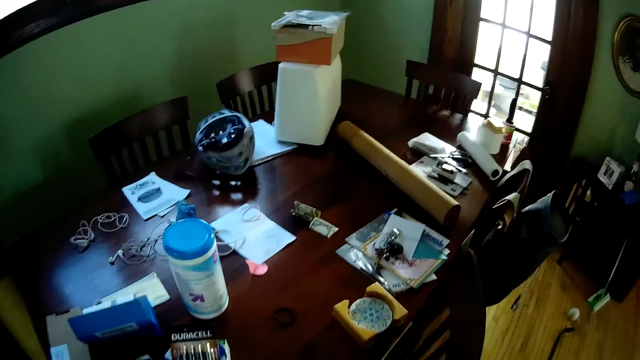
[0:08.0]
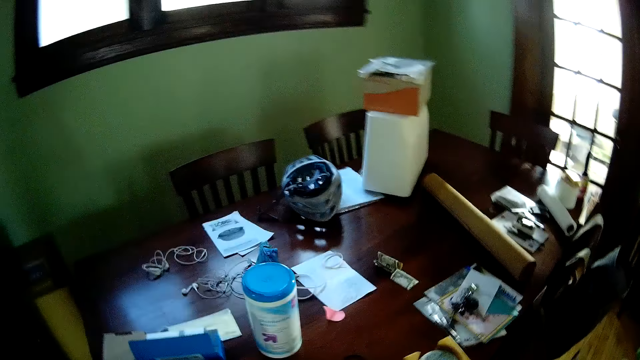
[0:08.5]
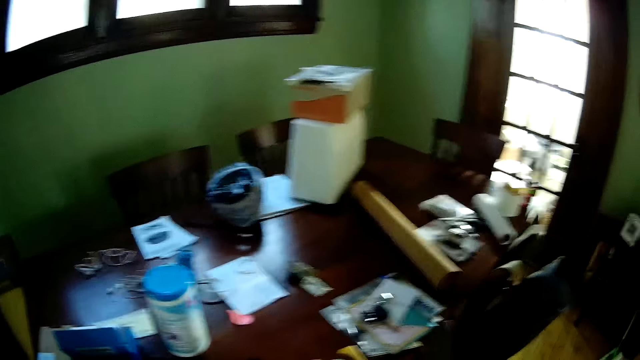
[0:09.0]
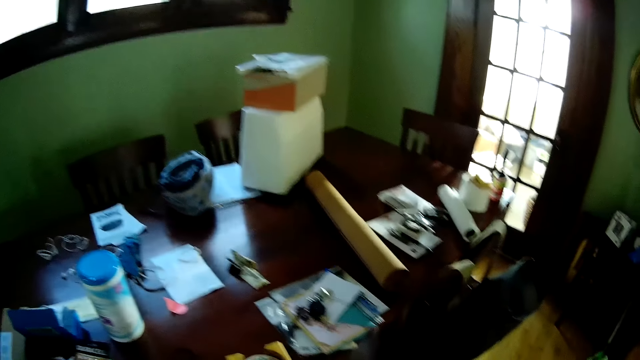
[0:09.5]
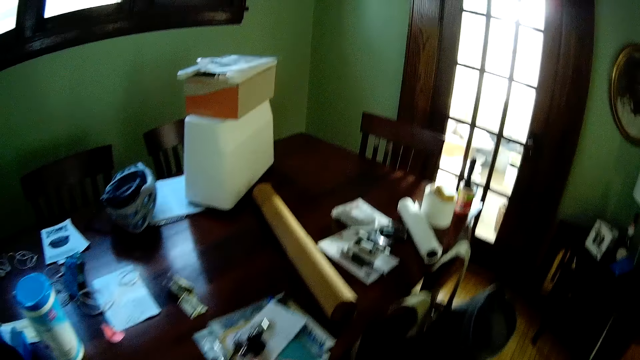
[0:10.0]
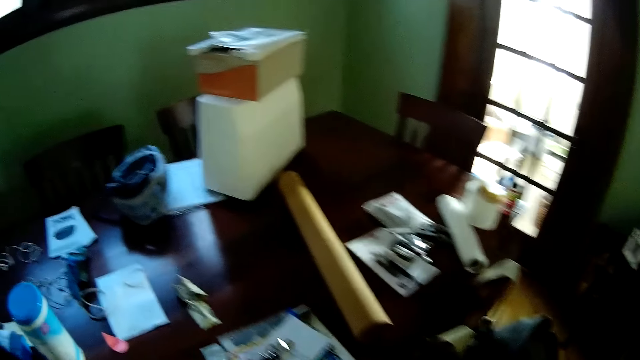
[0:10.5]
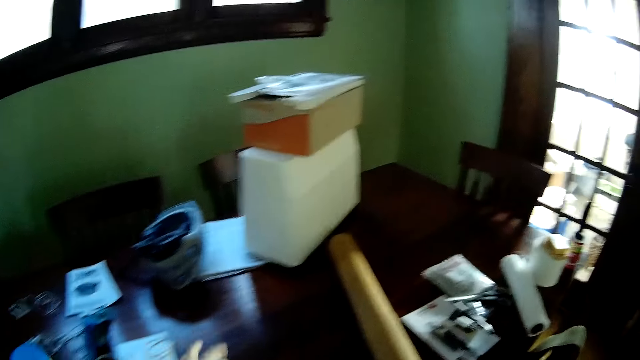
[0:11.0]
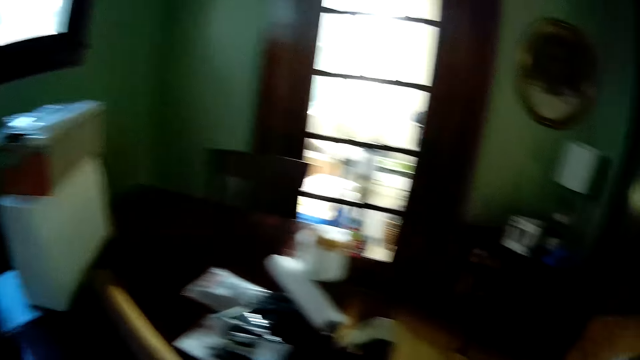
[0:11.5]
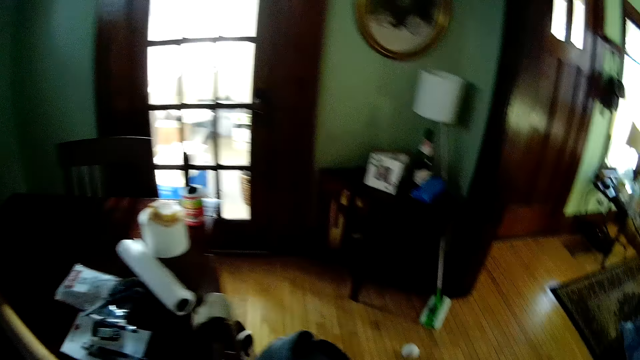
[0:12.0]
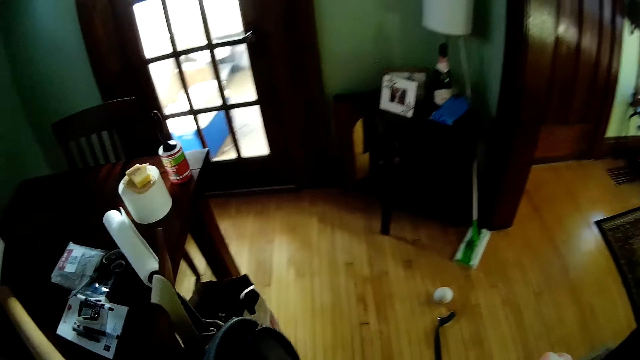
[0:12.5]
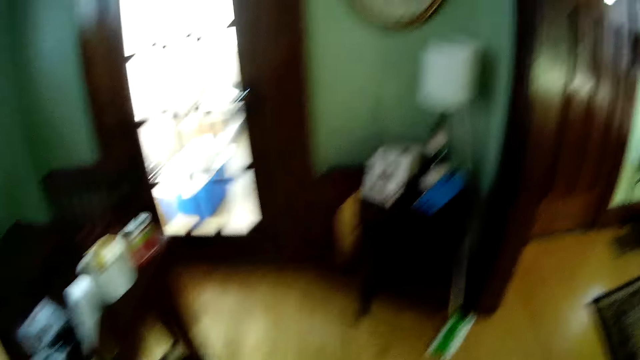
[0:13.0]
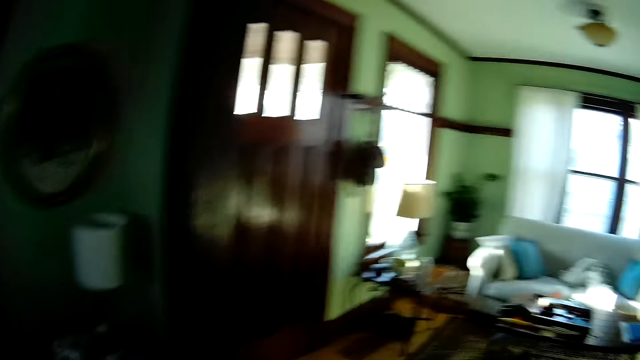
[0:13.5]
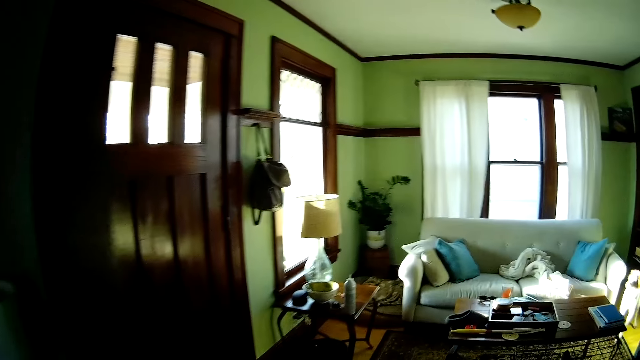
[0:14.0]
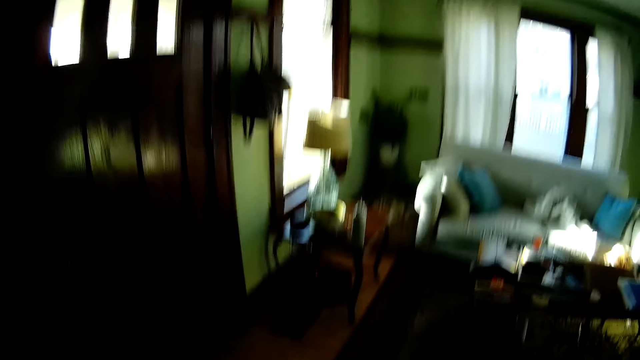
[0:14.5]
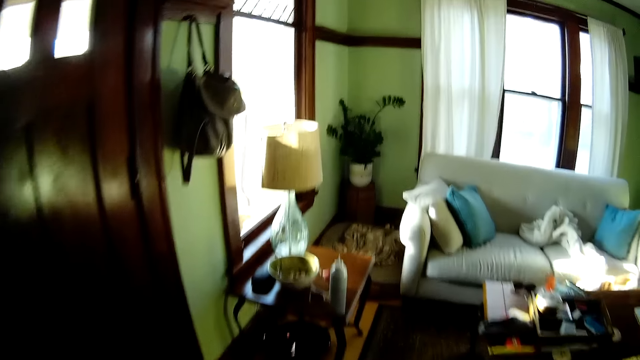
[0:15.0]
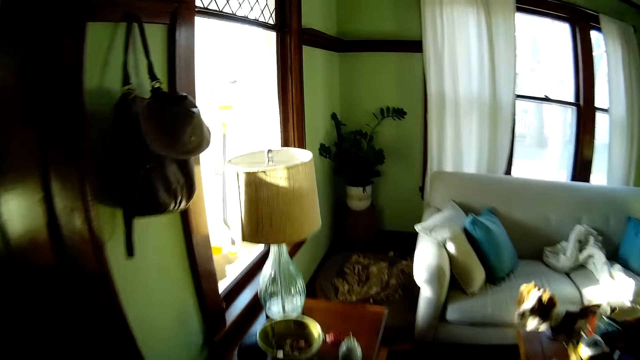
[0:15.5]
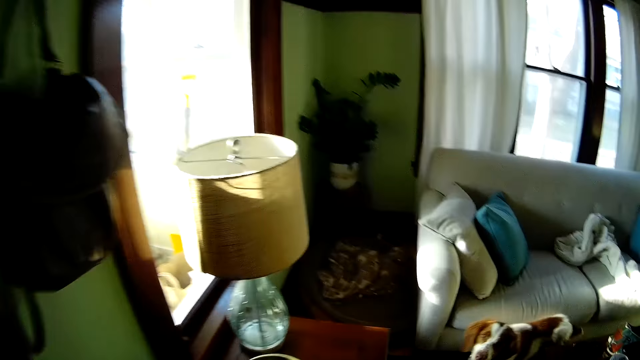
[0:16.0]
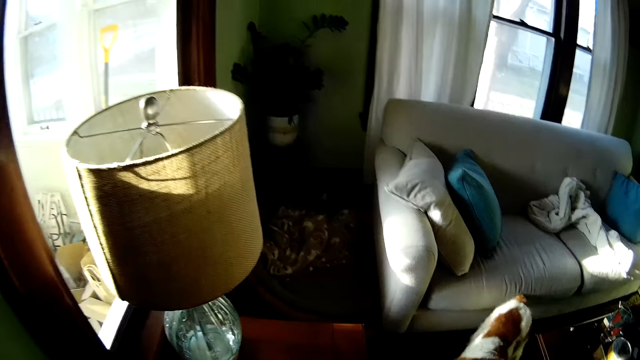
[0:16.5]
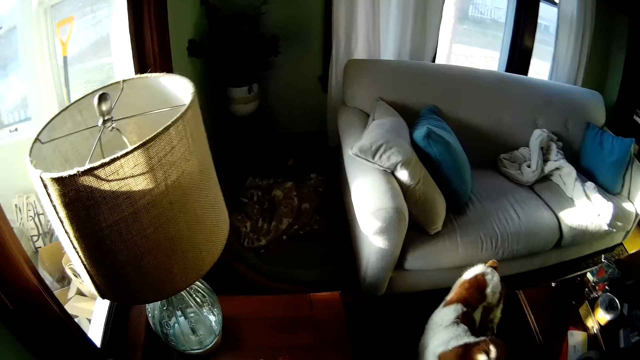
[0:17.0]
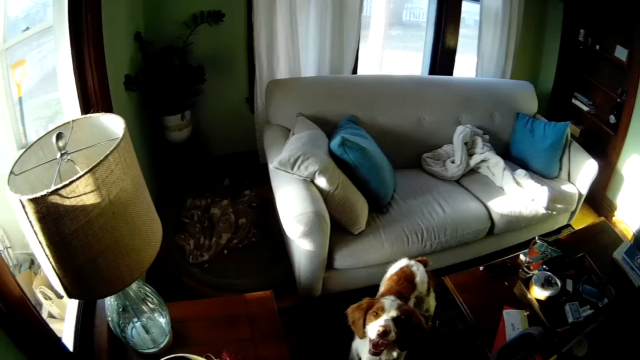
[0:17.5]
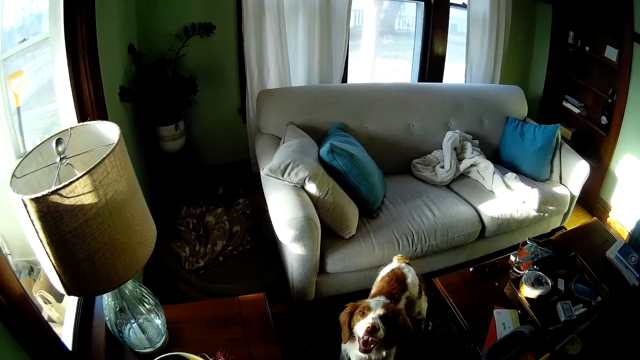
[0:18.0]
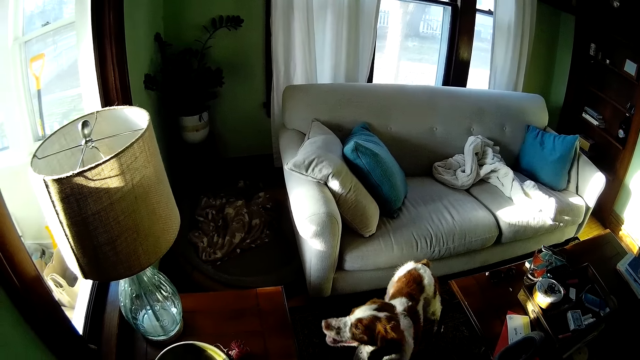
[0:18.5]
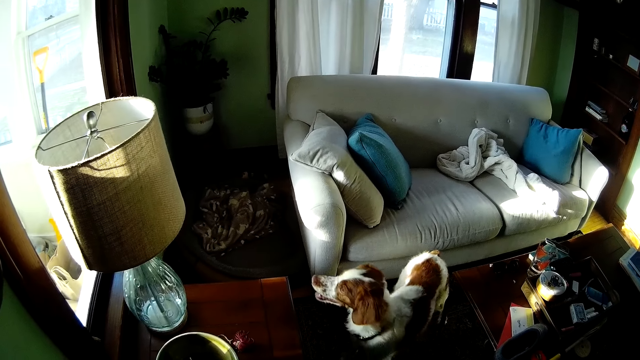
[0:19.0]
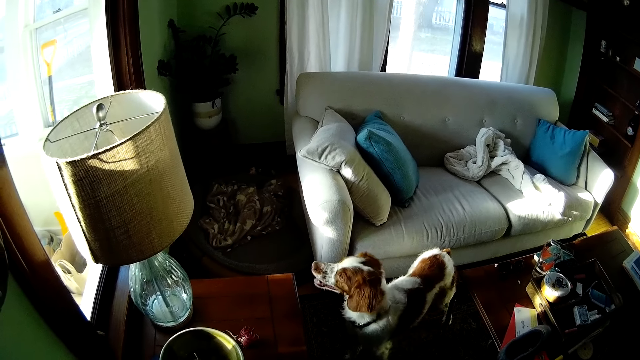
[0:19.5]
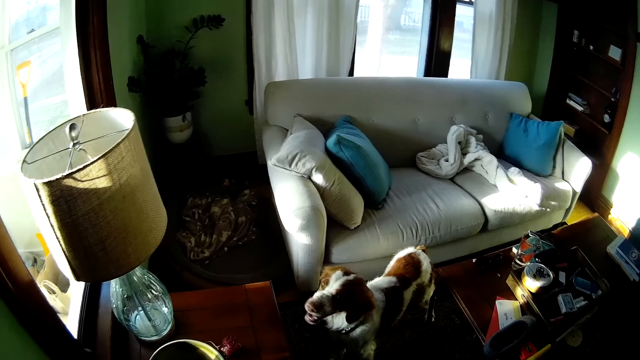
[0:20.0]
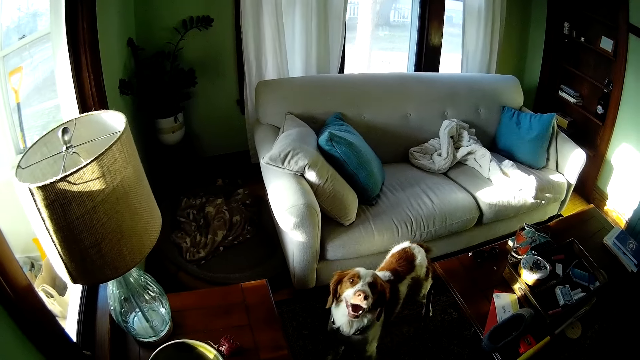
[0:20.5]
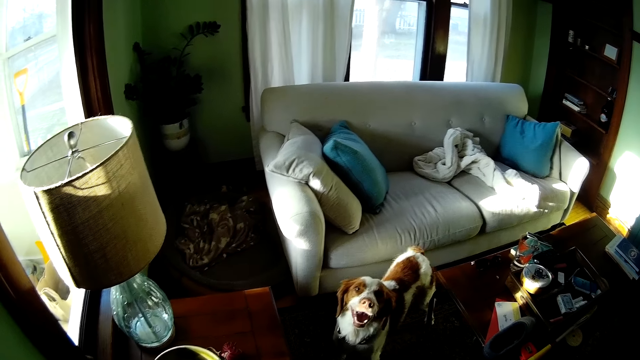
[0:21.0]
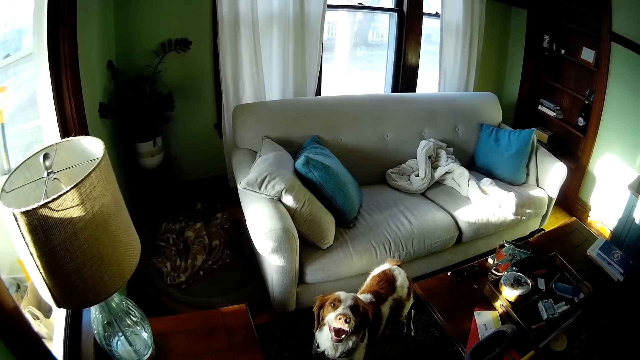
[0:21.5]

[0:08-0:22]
The camera wearer looks around the table. They lower their hands. They look around the house. They walk to a living room. A dog walks to the camera wearer. The camera wearer switches on lights. They walk in the house and look at the dog.

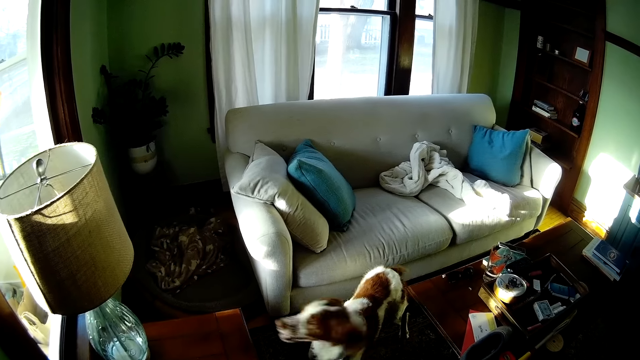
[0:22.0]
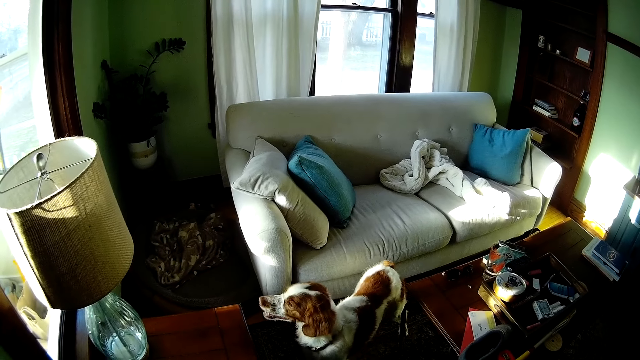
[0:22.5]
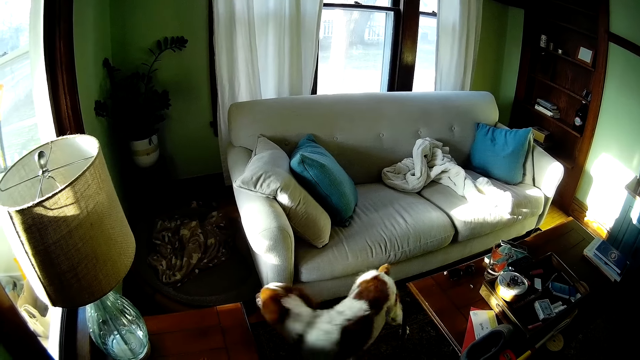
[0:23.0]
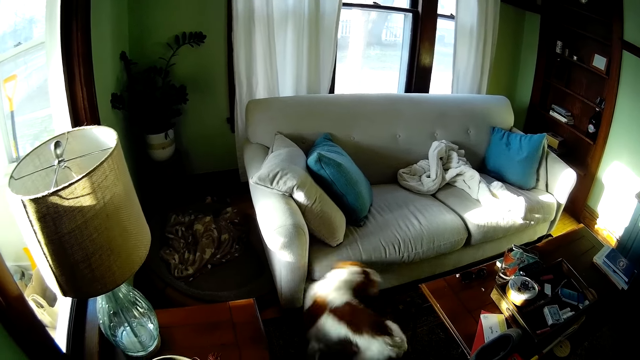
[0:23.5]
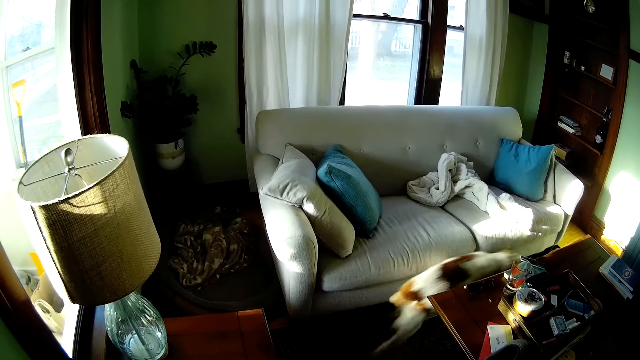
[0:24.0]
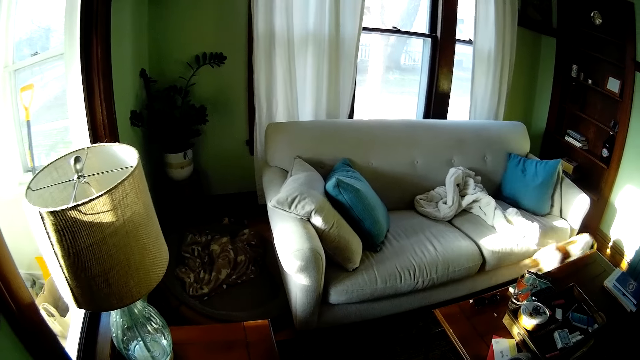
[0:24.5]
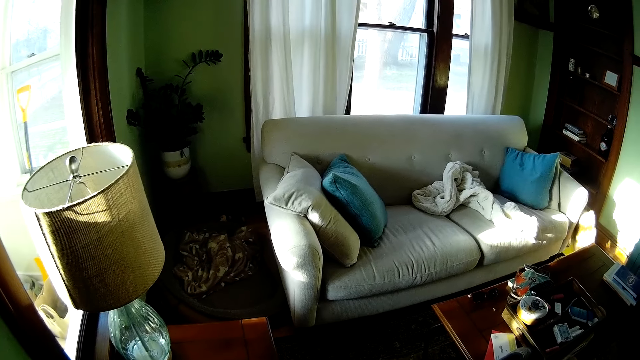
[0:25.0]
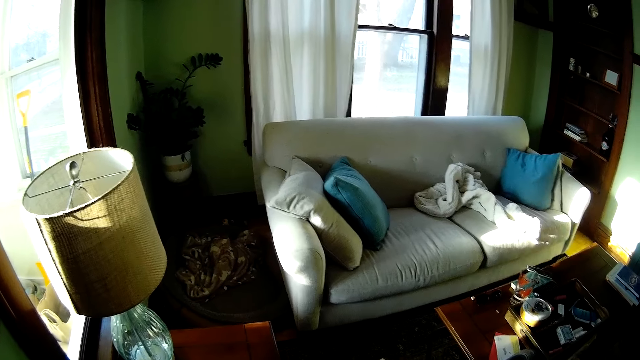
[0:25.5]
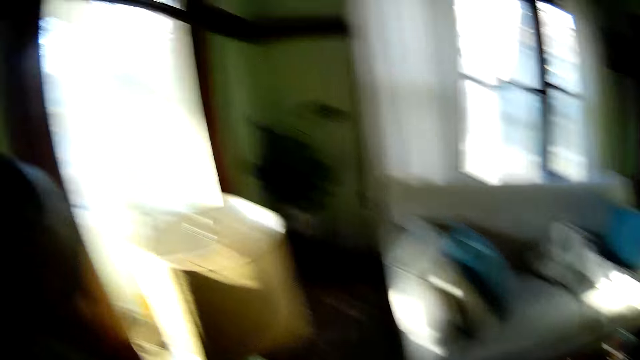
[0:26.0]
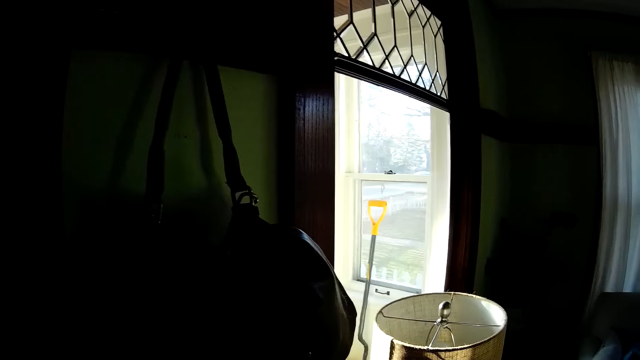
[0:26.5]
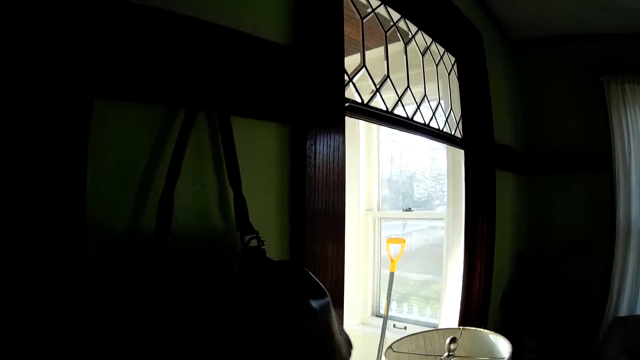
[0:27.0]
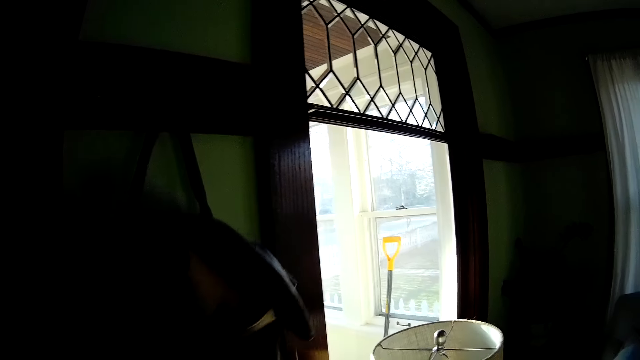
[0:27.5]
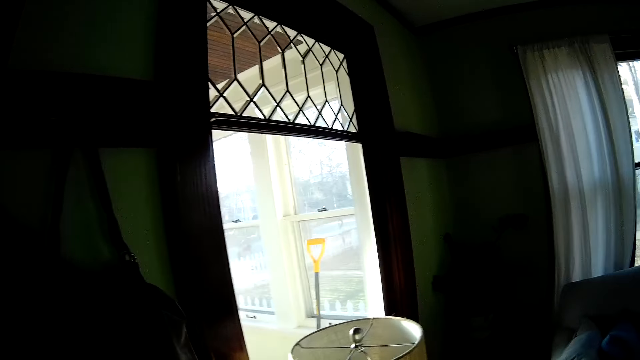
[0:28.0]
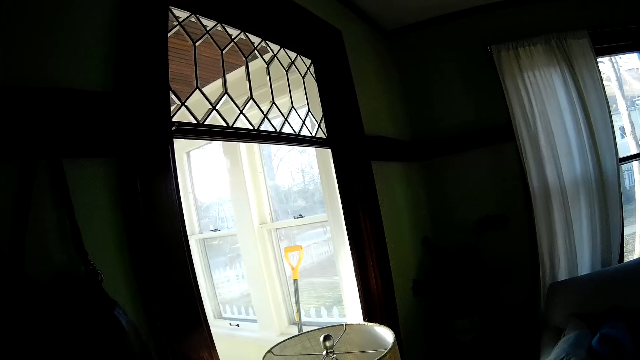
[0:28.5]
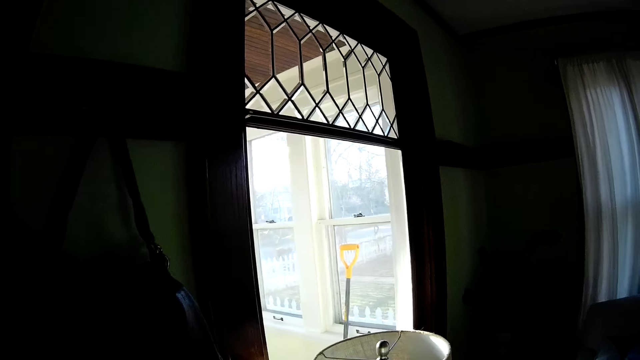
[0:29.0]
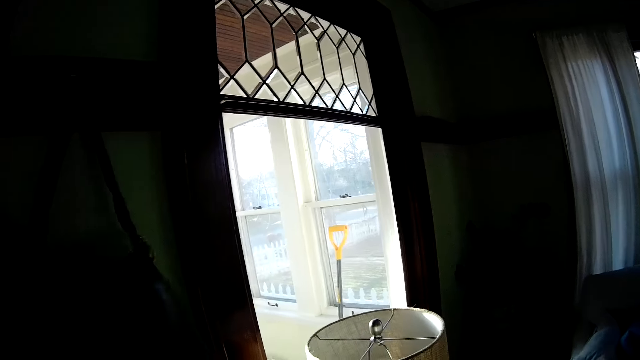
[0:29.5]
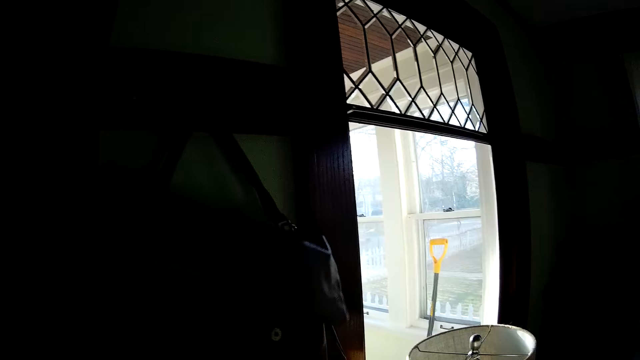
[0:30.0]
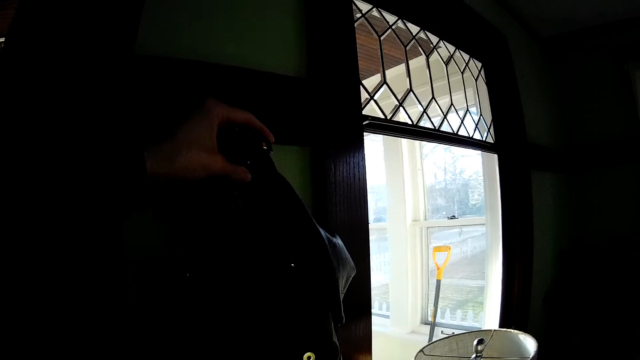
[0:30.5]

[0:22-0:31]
The camera wearer opens a bag on a wall with her right hand. She searches the bag on the wall with her left hand. She flips the bag. She removes a purse from the bag on the wall with her left hand.
